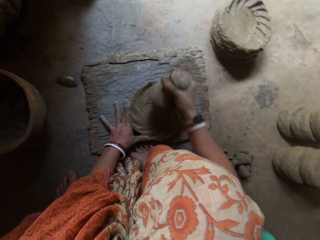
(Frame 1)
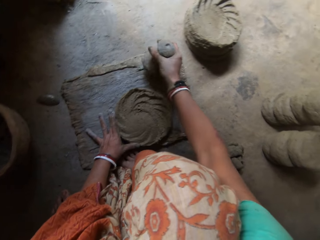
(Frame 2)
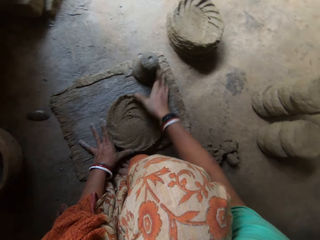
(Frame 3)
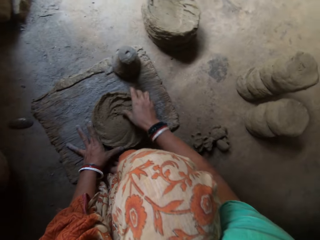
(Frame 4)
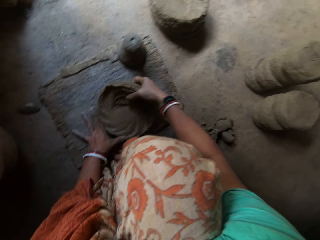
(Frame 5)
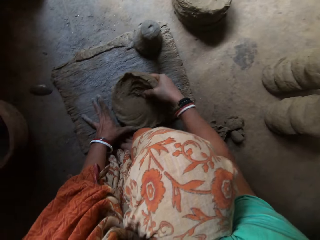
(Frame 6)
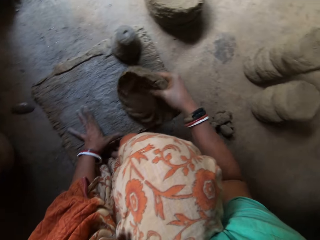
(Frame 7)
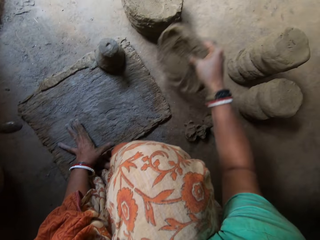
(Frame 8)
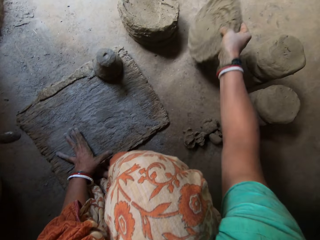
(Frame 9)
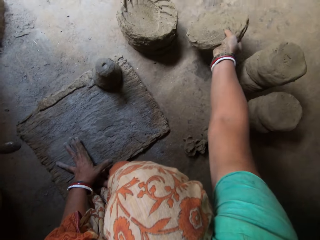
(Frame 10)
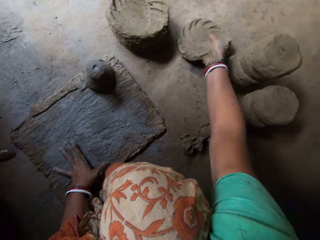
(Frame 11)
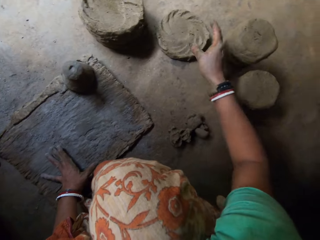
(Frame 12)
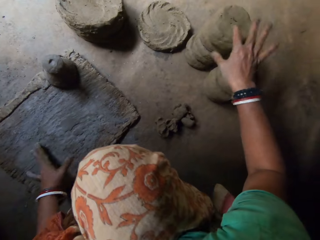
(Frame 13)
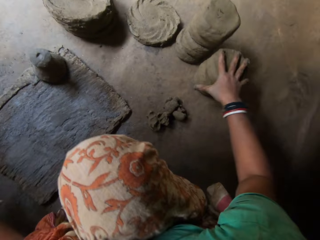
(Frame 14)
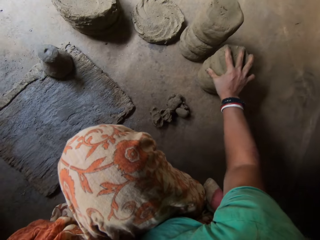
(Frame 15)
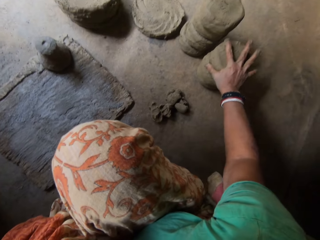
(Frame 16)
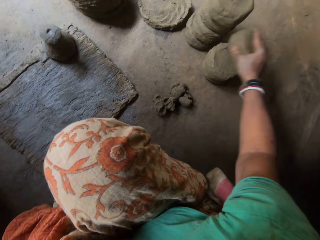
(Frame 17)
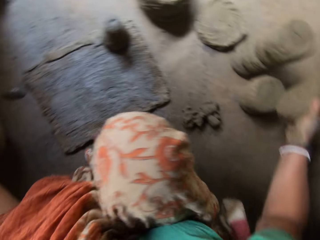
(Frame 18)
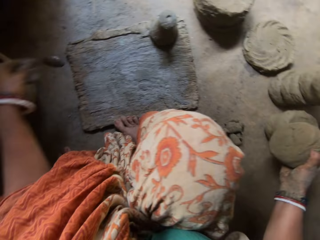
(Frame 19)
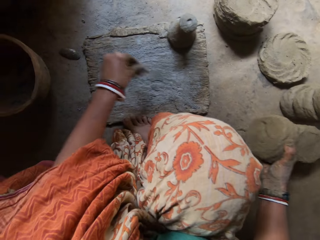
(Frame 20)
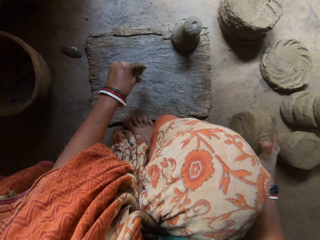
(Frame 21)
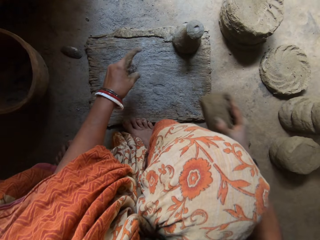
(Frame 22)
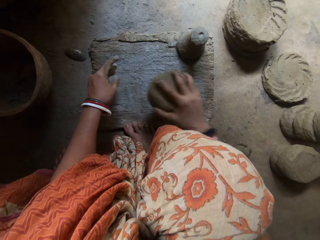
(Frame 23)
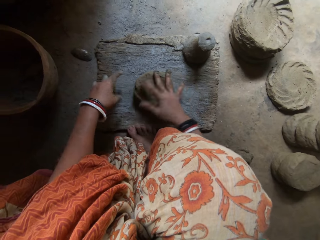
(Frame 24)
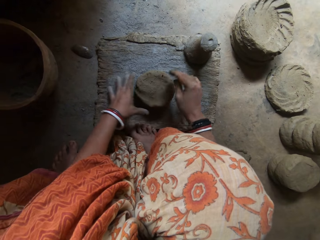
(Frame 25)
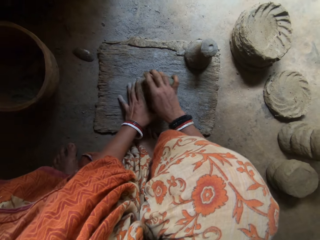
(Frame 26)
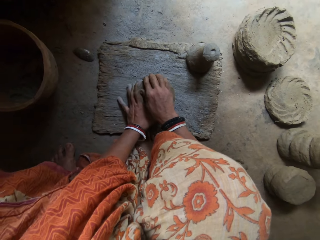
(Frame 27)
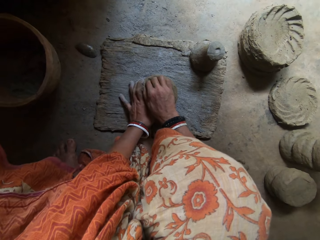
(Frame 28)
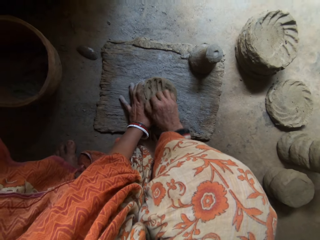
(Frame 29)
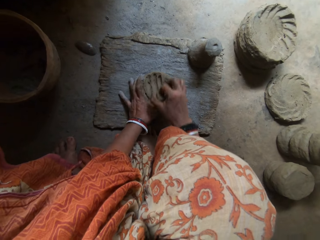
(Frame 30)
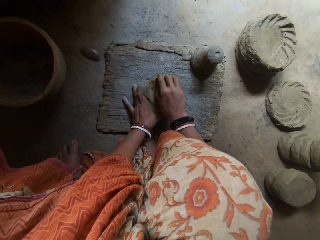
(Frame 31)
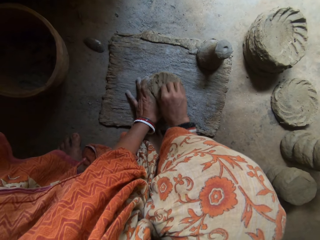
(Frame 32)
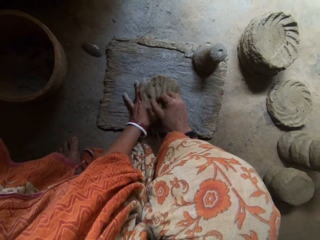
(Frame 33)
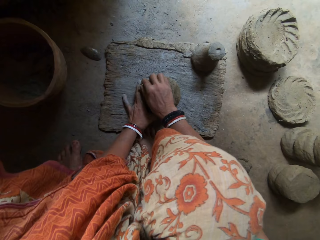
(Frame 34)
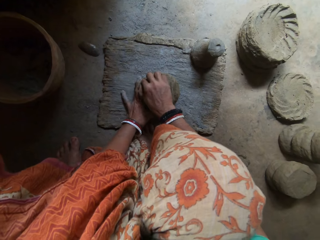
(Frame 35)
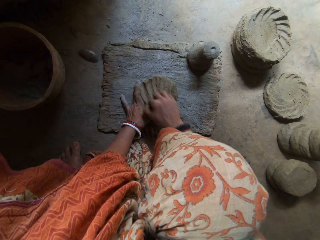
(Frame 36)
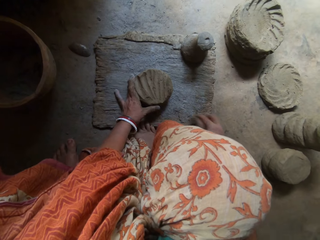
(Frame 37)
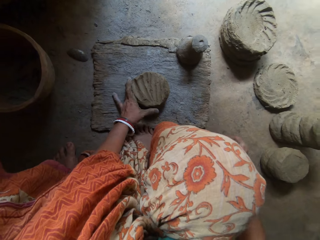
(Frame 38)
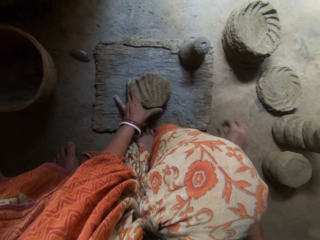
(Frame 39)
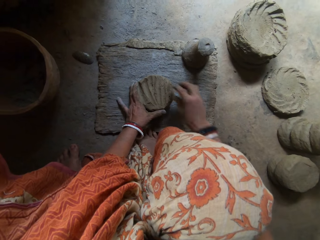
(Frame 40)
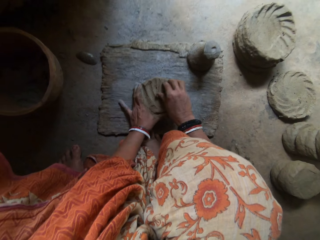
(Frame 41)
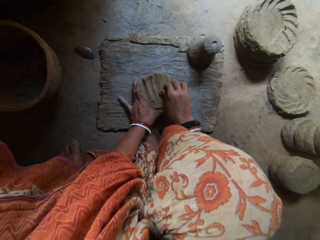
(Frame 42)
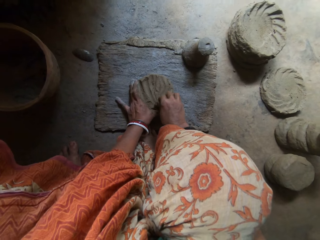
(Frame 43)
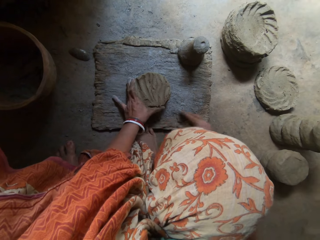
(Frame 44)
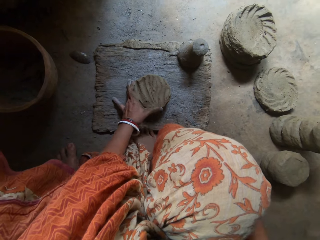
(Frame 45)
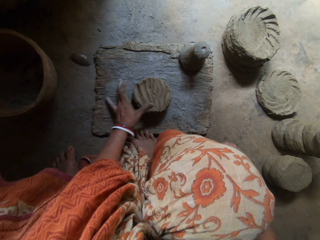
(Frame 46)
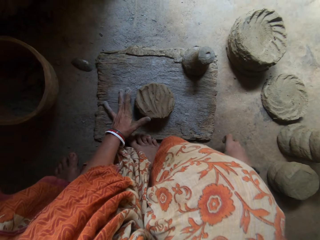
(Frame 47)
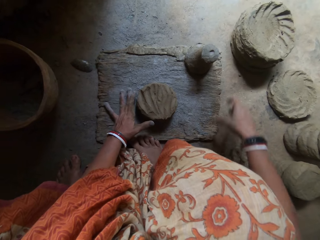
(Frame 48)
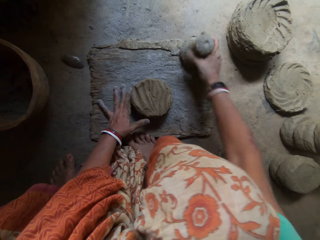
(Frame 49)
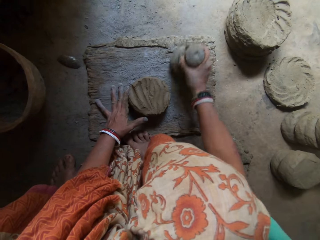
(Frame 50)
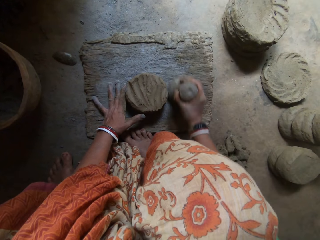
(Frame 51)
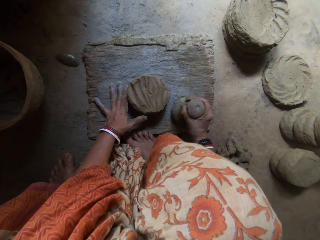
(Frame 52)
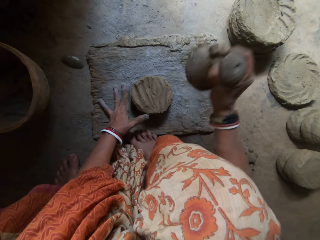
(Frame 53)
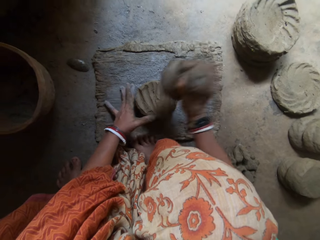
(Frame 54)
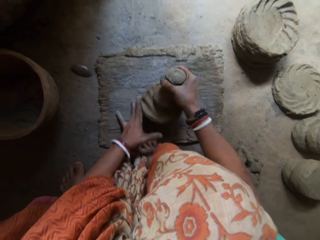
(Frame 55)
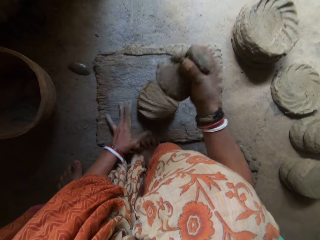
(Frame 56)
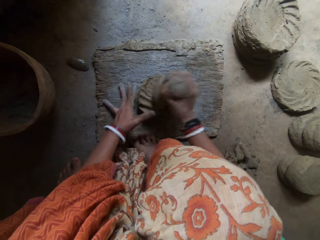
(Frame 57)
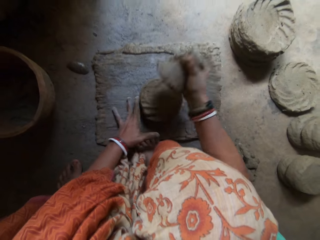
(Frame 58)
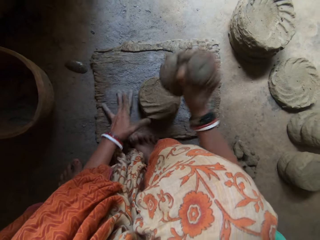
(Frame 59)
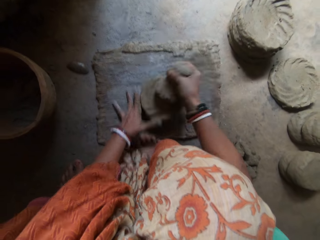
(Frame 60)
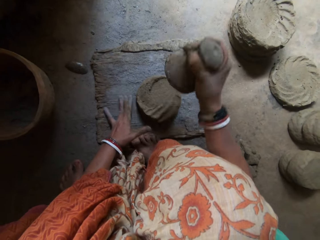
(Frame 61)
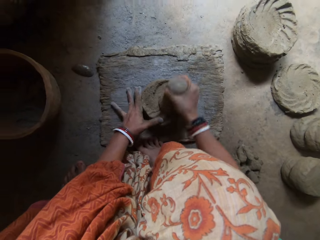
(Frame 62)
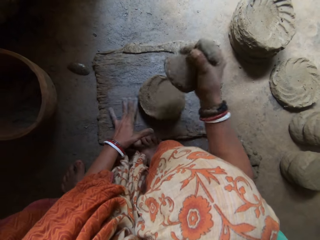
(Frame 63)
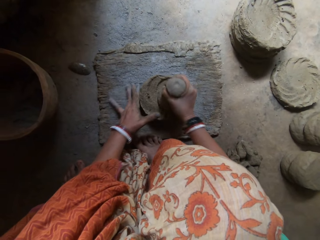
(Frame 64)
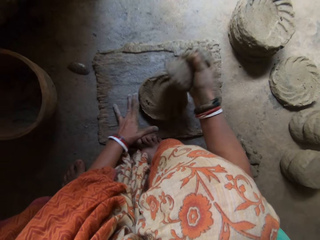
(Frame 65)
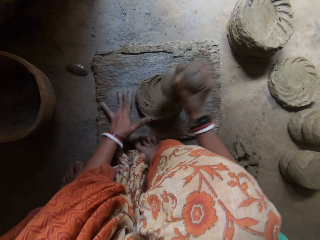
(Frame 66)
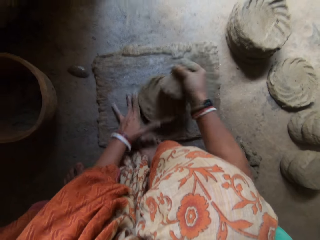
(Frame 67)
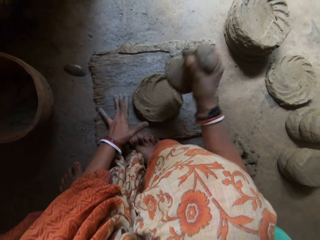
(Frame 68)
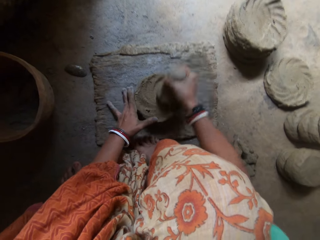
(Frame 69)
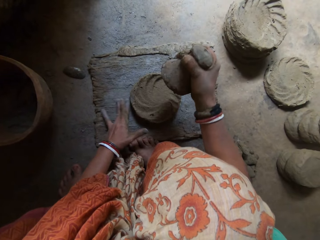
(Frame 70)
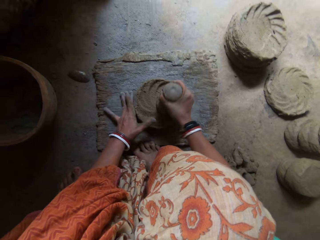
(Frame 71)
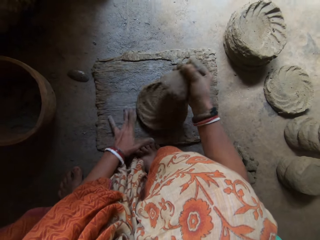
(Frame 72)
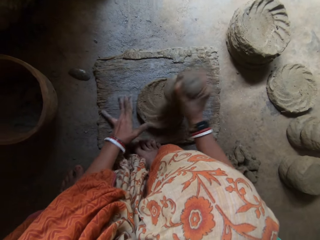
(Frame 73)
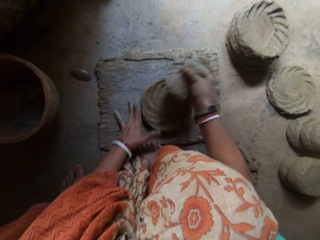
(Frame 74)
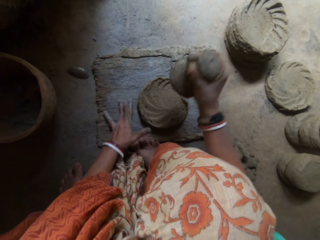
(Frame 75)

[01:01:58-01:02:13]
The camera wearer drops the pestle. She puts dry clay on the wood. She drops the clay by her side on the floor. She picks up a mold of clay on the floor with her right hand. She scoops ash in a pot. She sprays some concrete powder on the flat wooden board. She puts the clay on the flat wooden board. She scoops some clay with her right hand. She removes the clay using a hand. She puts the clay on the floor. She removes the clay using a hand. She puts the clay on the floor. She picks up the dry clay on the wood. She hits the clay on the wood with the pestle in her right hand.

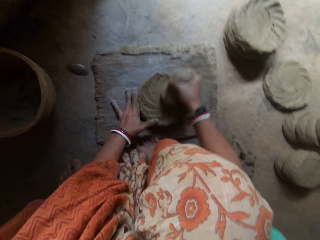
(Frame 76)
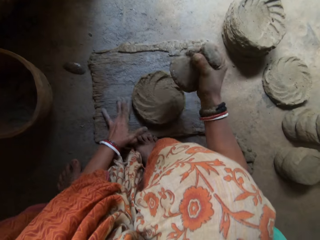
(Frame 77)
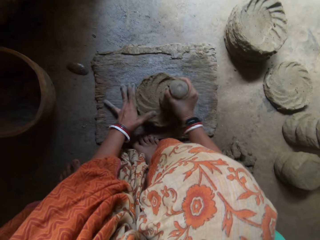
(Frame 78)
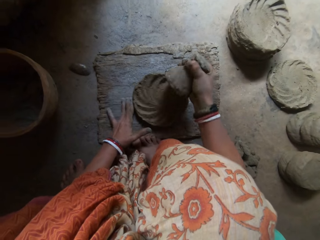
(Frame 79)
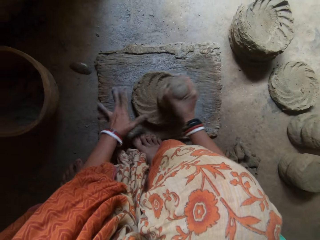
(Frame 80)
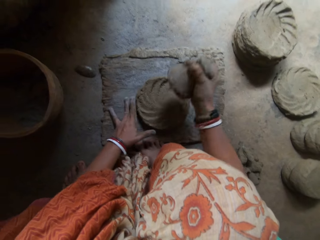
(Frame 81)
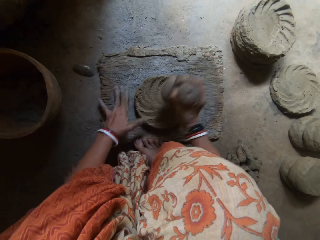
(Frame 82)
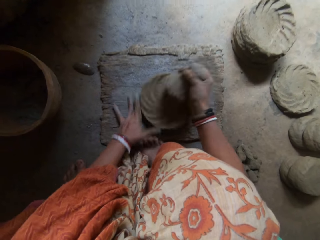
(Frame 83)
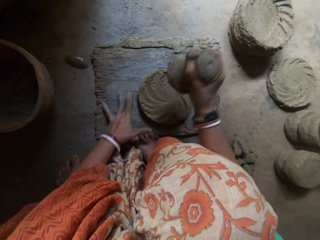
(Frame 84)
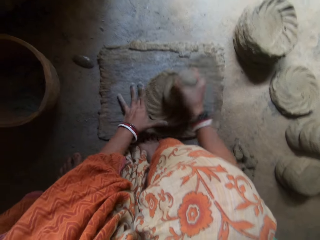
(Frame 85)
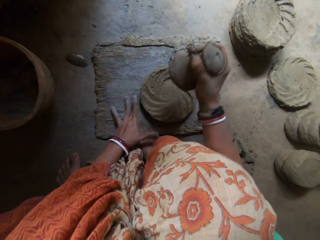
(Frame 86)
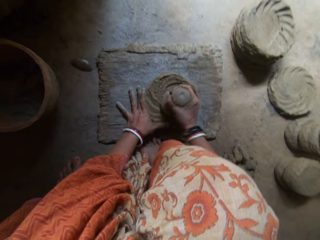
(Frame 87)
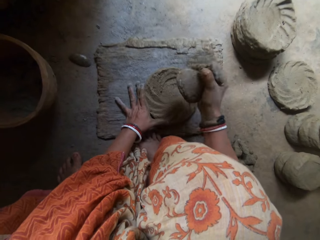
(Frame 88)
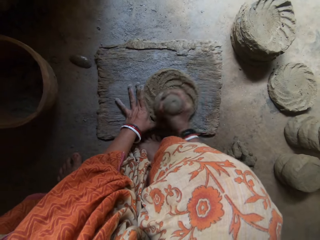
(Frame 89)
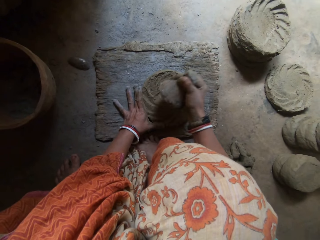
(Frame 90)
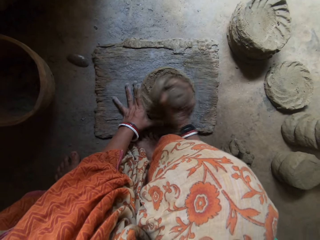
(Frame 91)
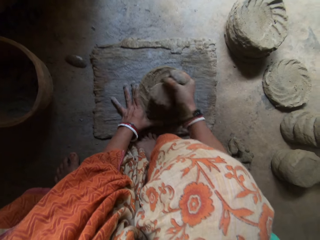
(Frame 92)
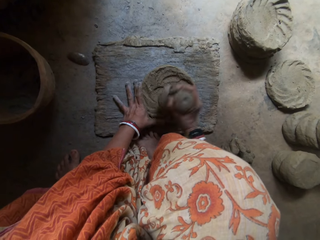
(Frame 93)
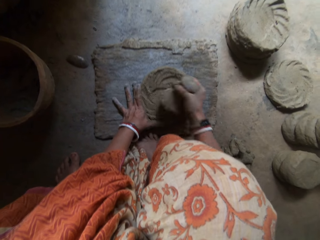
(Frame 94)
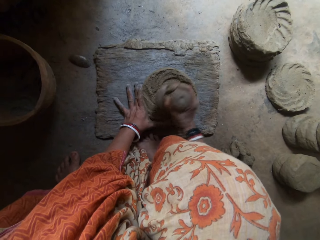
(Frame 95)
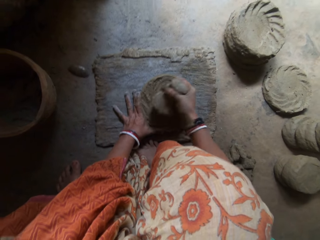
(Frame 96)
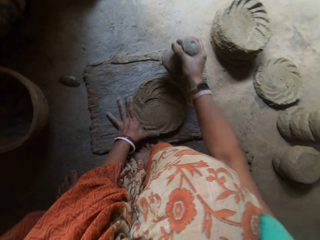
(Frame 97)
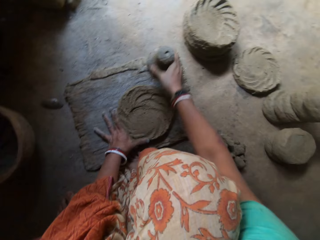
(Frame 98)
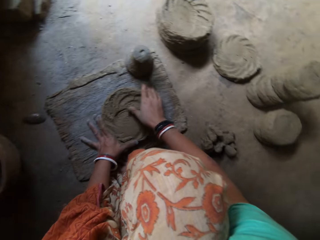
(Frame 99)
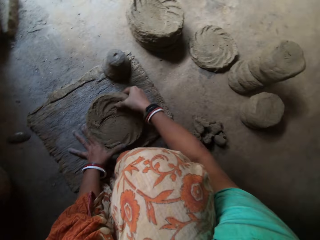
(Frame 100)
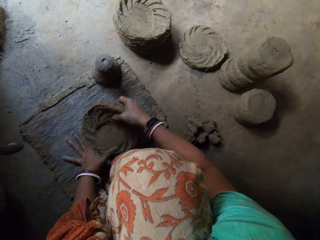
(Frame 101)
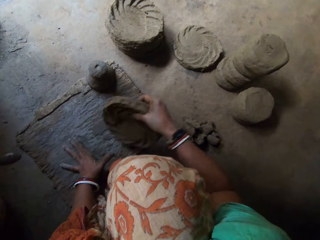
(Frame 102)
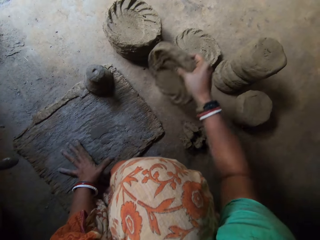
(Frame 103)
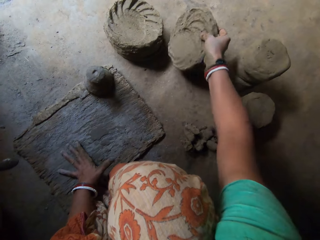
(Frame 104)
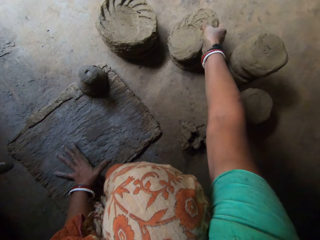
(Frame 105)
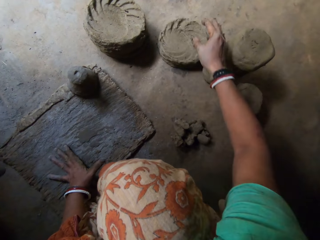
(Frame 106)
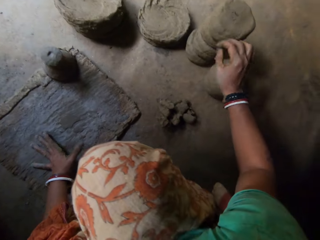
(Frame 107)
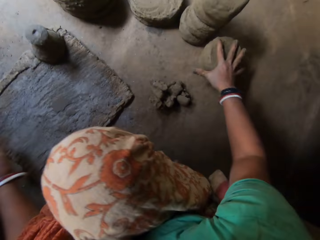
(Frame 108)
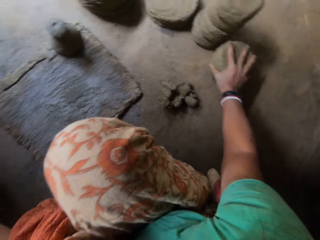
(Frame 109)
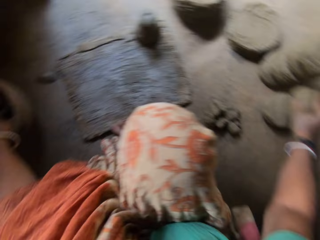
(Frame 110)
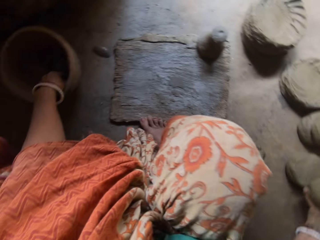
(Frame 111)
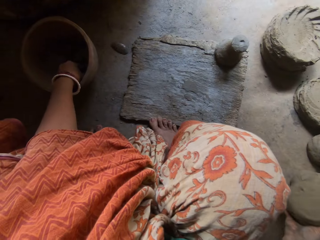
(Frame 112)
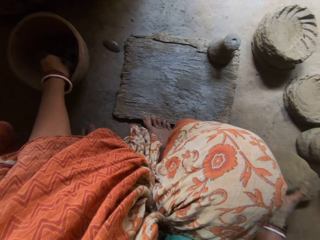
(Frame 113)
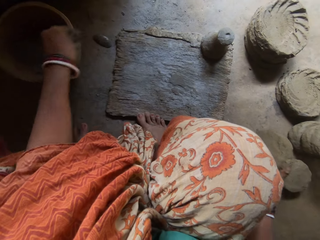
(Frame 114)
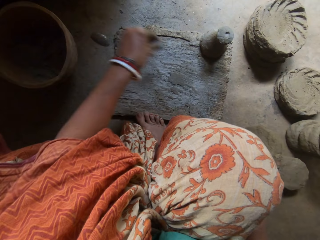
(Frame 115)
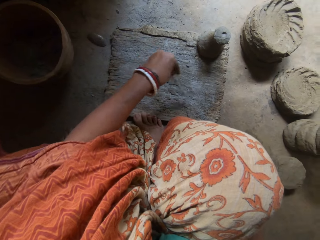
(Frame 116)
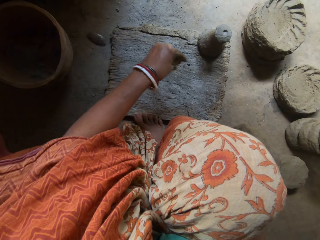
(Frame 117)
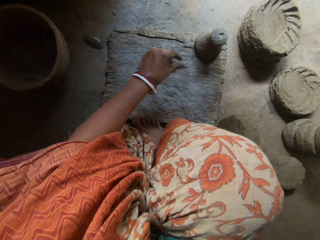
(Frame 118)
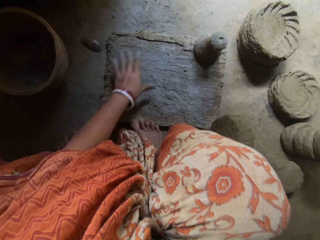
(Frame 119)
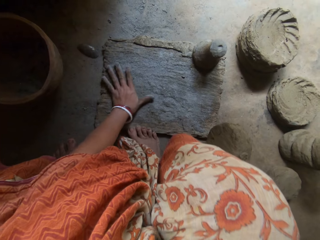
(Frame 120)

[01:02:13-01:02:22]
The camera wearer drops the pestle. She puts dry clay on the wood. She drops the clay by her side on the floor. She picks up a mold of clay on the floor with her right hand. She scoops ash in a pot. She sprays some concrete powder on the flat wooden board.
